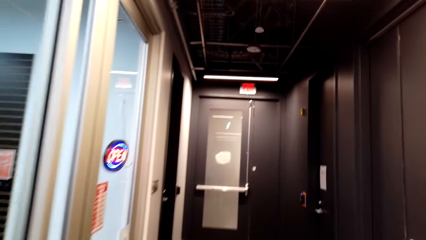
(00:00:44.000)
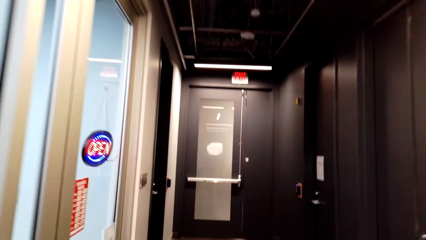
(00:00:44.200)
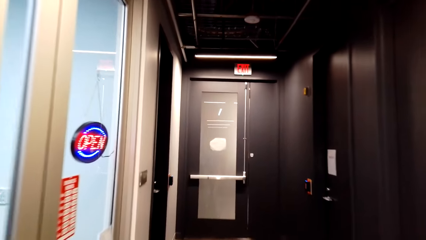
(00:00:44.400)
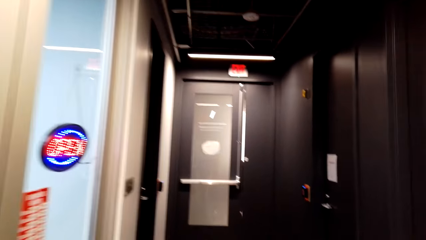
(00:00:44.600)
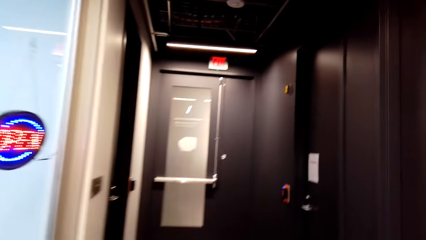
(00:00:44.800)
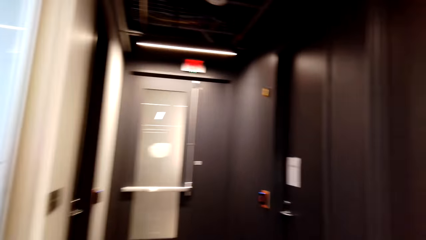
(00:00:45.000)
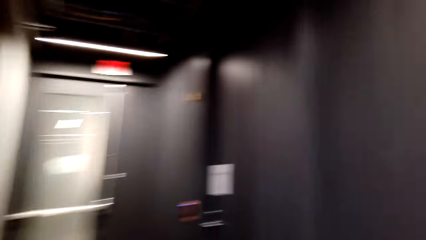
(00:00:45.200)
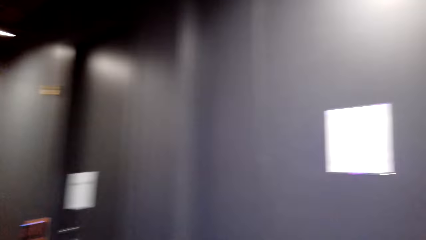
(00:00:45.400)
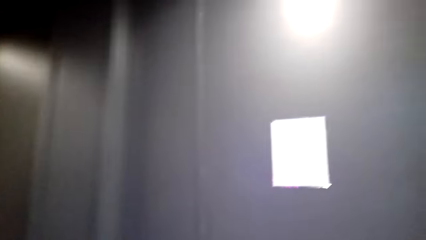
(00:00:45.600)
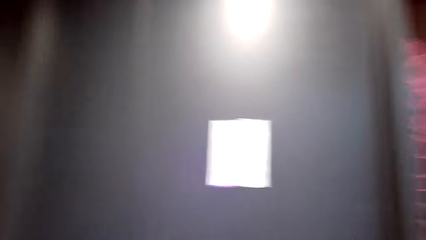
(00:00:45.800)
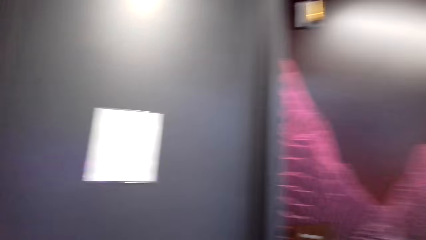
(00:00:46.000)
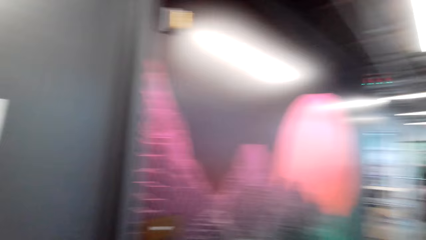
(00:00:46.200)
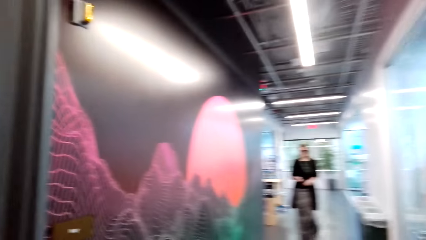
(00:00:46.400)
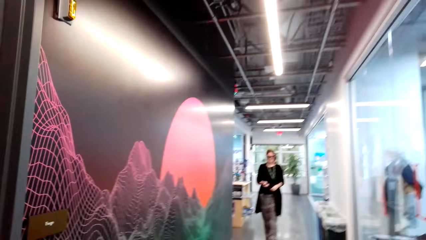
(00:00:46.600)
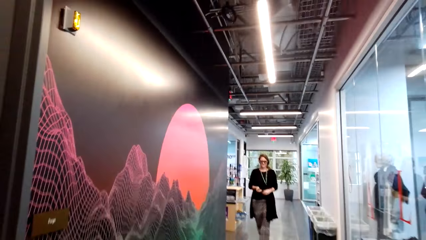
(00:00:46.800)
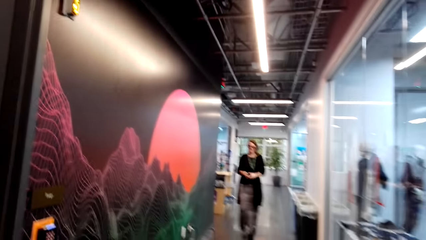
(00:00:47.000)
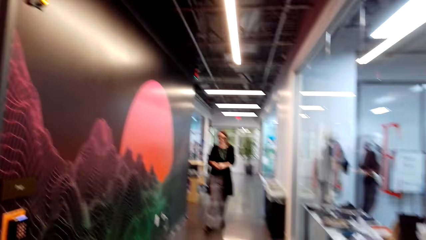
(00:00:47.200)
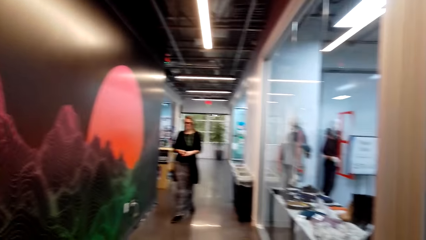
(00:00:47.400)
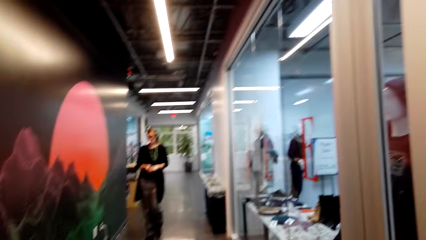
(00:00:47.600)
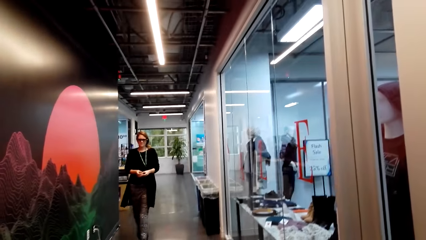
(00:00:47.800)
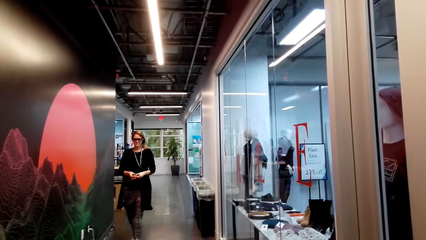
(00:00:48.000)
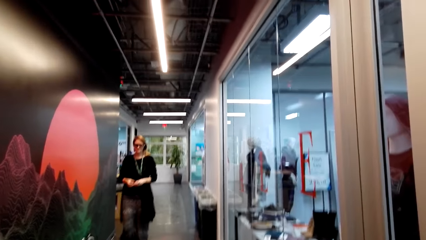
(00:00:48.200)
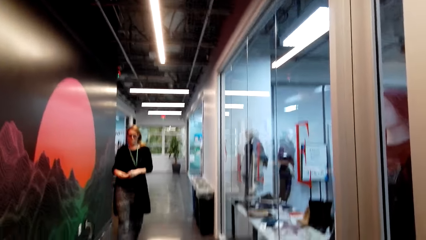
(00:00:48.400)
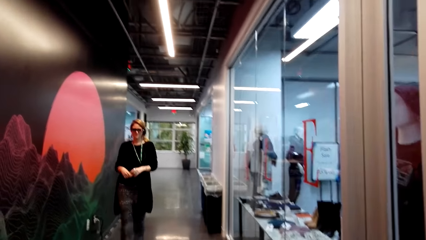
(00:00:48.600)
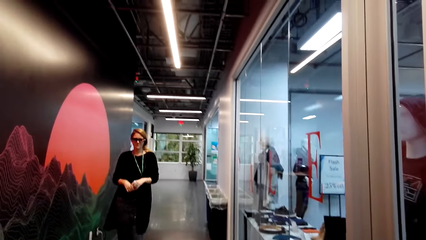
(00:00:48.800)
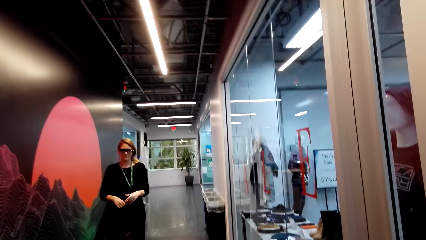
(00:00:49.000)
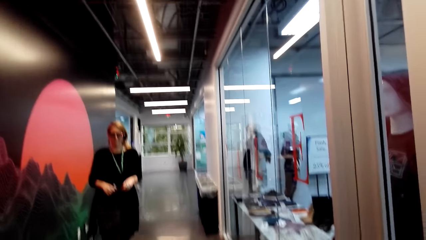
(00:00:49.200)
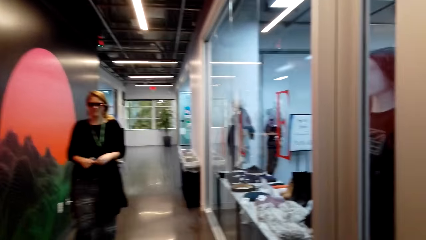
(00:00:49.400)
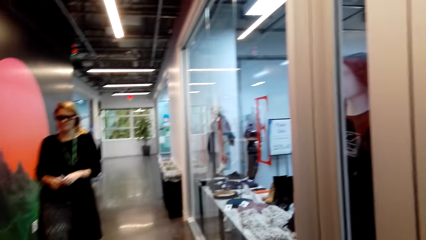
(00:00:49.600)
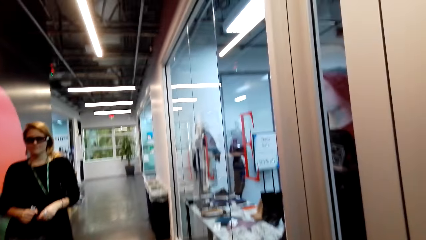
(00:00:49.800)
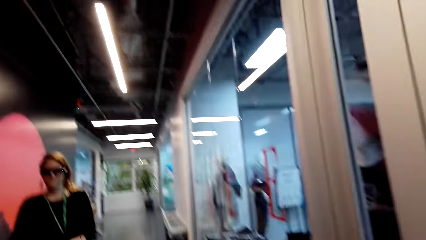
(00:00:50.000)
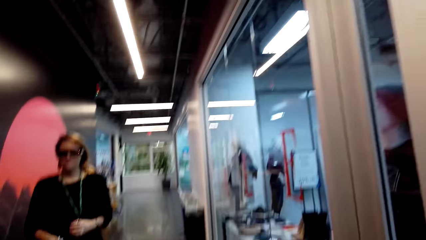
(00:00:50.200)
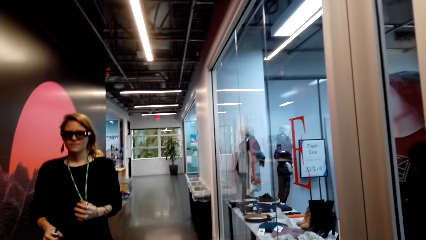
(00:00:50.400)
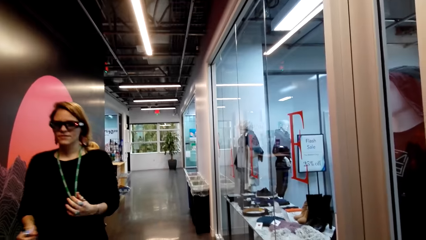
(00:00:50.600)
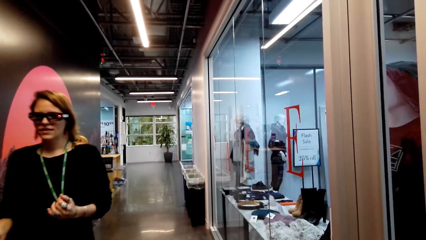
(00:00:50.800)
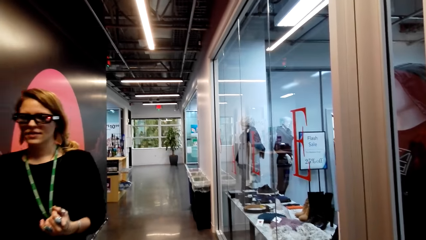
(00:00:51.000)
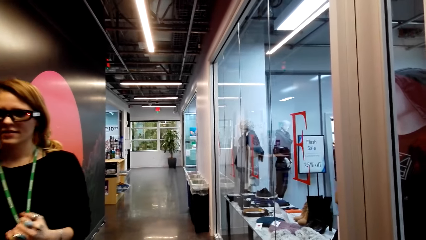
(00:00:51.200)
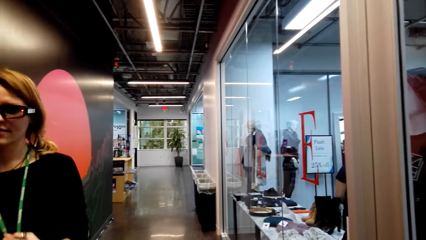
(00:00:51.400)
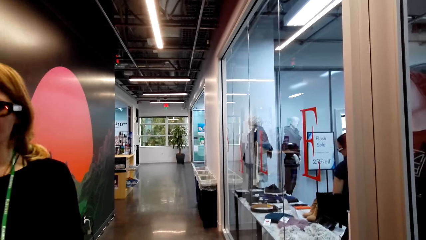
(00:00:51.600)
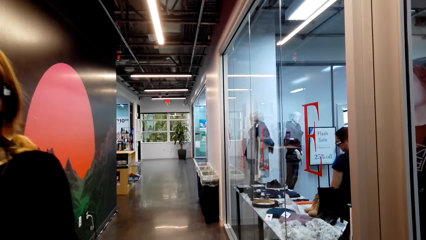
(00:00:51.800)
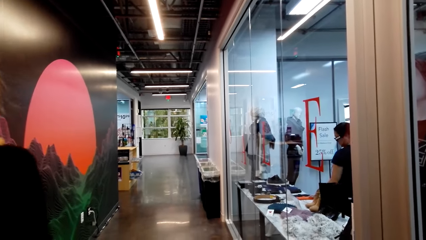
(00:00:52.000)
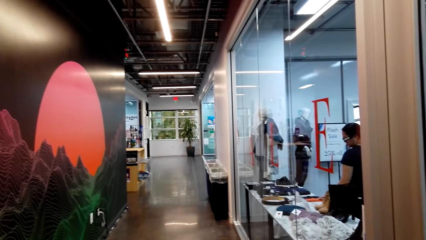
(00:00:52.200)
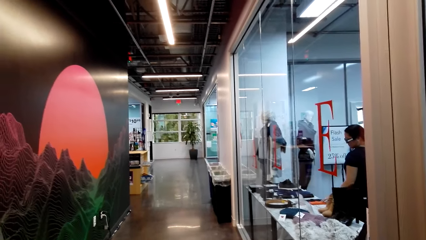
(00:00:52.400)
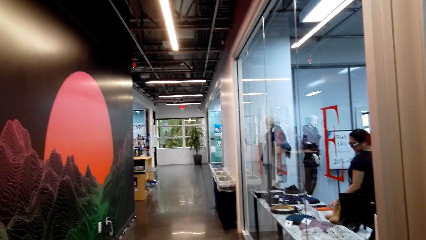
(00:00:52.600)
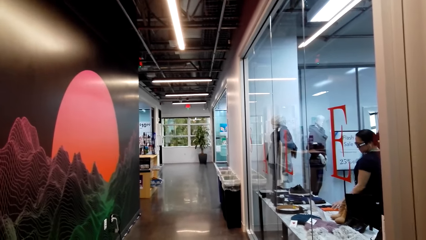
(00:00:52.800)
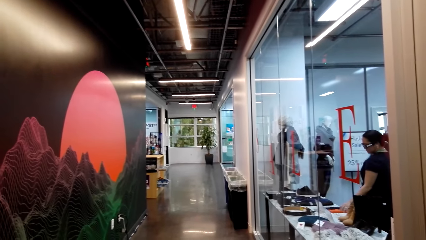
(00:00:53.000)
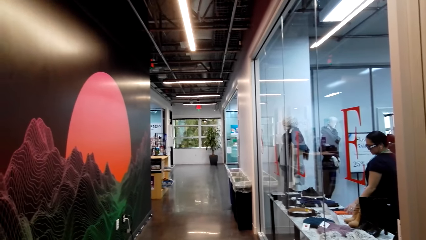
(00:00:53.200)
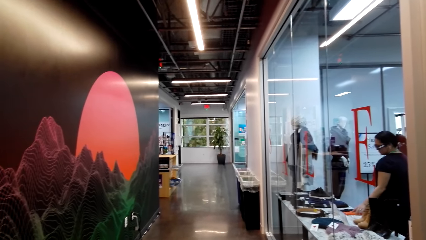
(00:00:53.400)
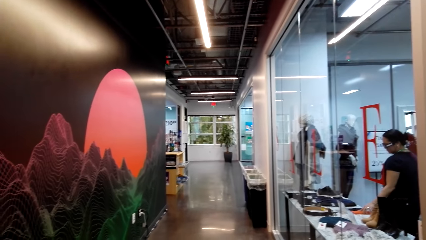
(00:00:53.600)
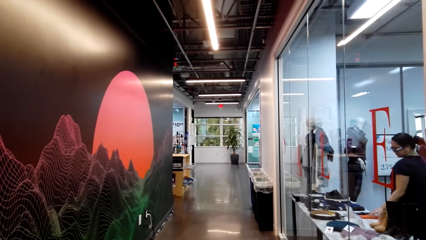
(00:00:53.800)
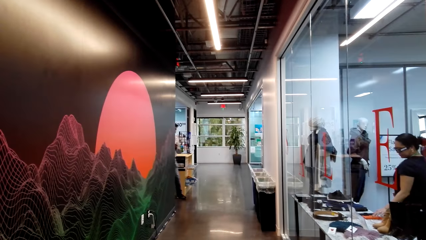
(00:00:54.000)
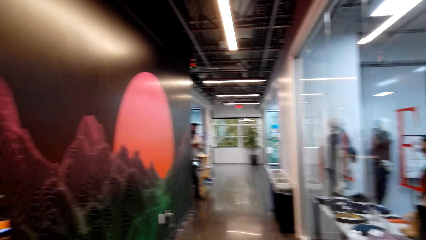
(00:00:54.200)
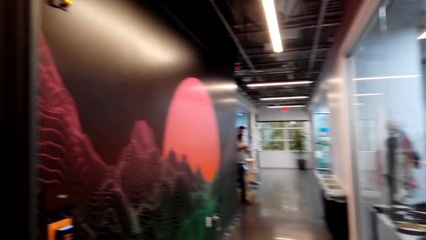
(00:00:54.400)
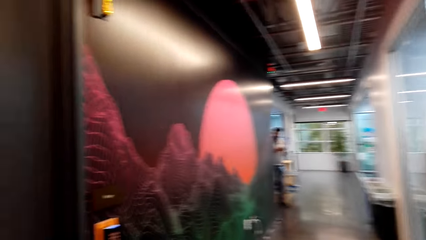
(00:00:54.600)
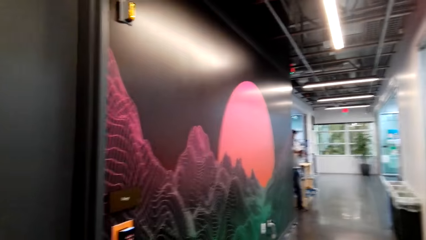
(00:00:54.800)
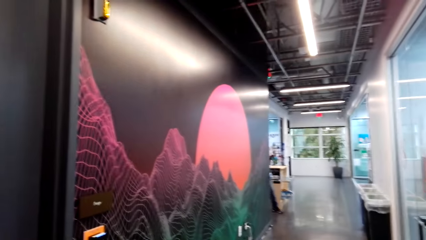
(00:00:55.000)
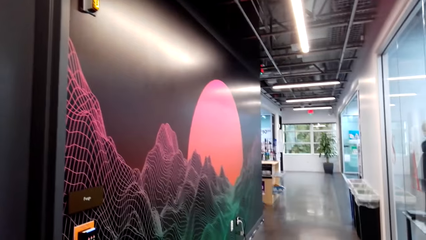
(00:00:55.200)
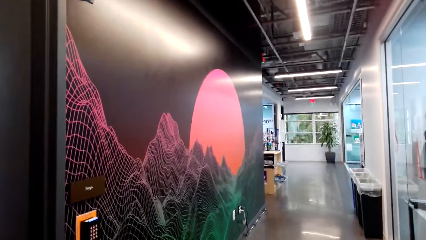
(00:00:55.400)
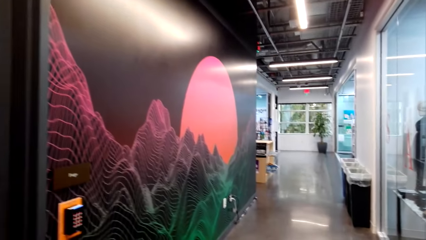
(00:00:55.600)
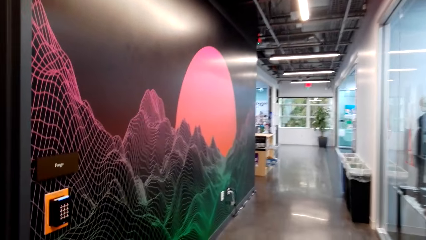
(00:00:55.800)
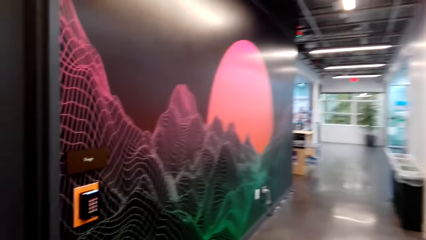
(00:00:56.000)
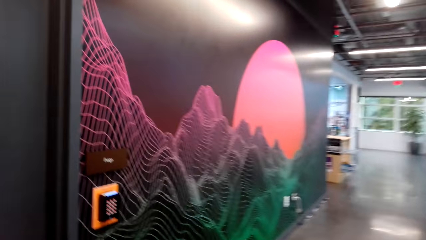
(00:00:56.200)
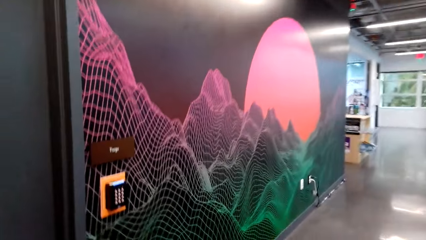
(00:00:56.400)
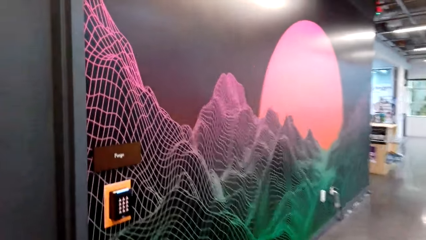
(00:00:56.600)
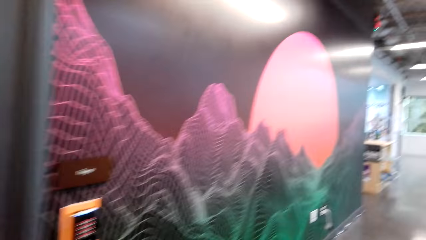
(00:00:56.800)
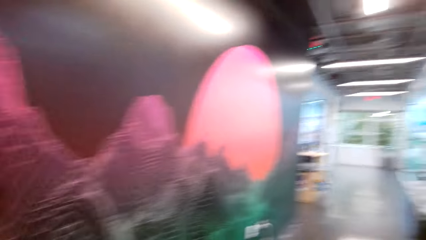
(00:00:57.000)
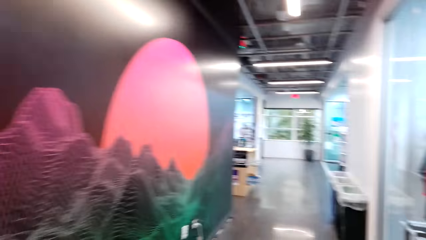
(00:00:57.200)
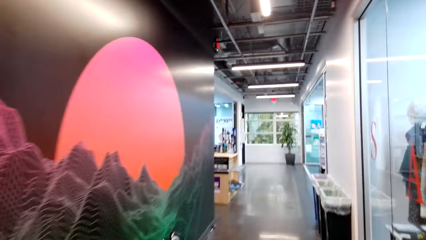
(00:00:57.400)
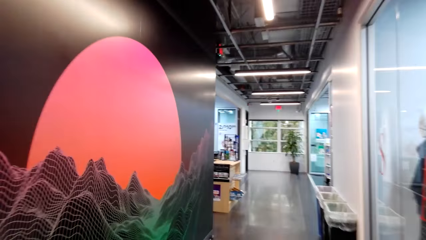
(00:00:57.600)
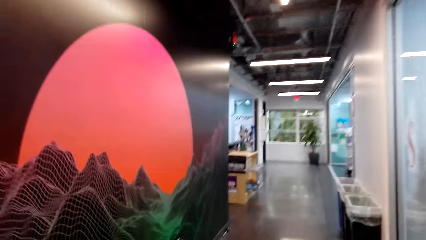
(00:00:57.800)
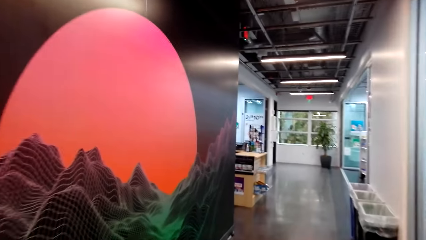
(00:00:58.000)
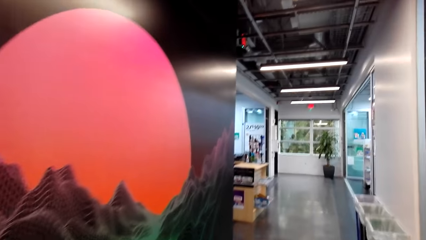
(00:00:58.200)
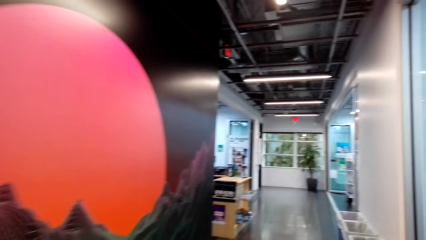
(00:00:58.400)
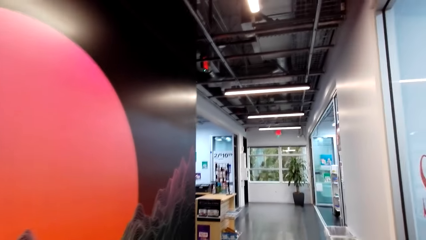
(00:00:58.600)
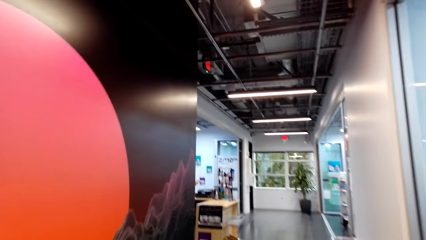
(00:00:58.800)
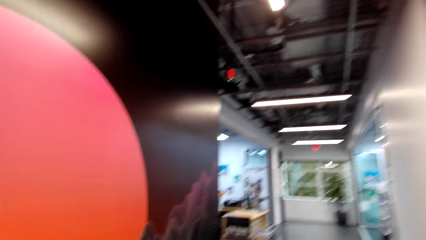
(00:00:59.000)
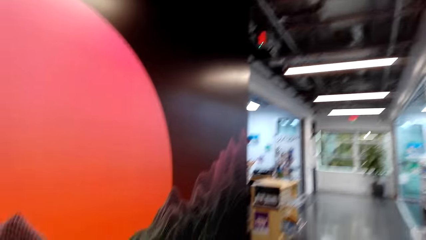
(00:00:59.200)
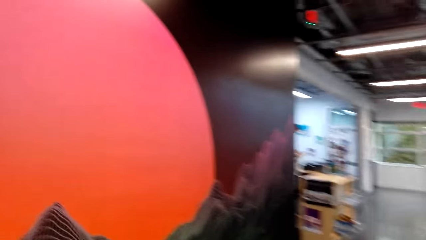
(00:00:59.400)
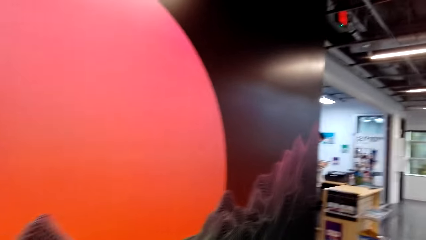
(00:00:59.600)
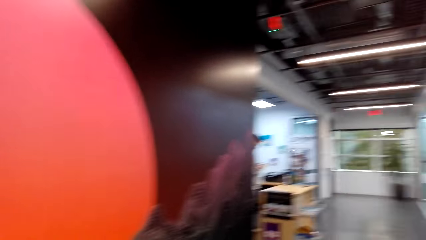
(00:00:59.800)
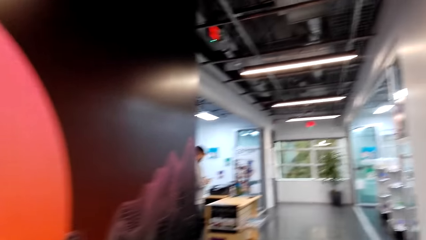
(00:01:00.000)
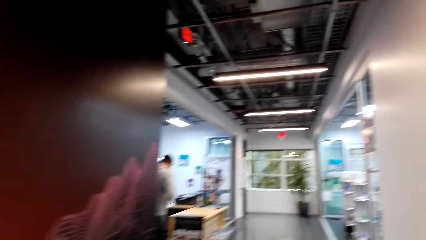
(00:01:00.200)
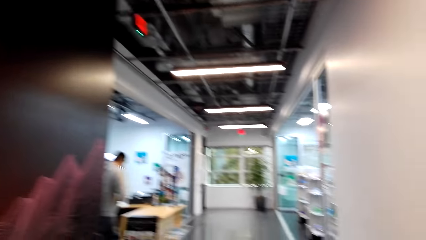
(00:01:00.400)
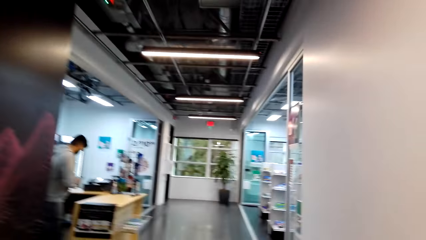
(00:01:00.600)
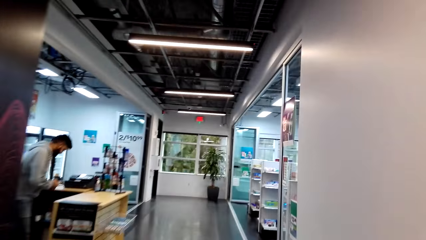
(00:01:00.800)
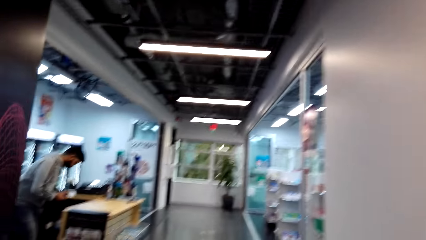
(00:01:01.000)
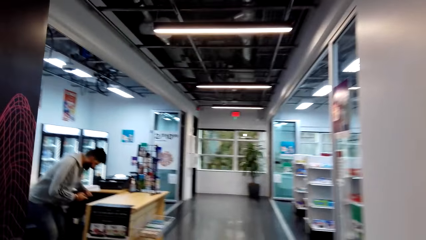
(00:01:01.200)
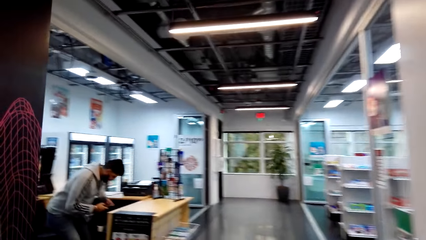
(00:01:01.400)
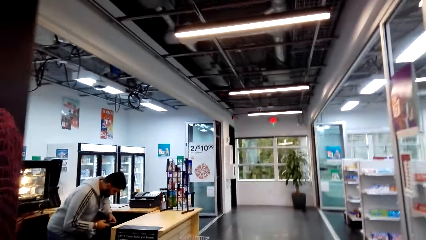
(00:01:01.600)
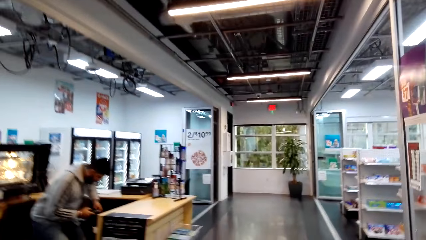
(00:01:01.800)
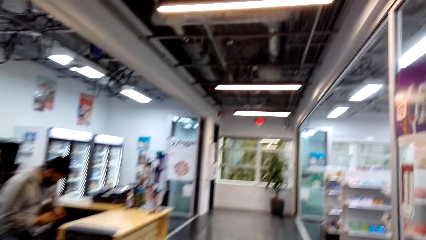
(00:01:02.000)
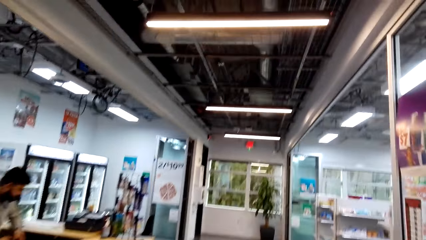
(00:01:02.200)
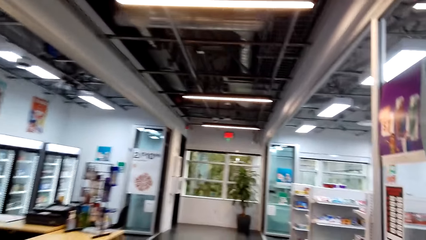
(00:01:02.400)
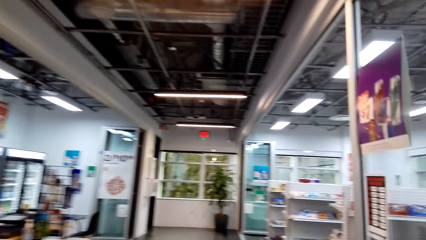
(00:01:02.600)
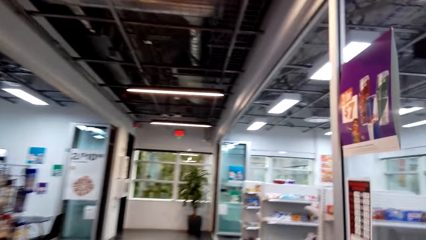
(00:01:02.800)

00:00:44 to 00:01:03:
The camera wearer looks around a supermarket. A lady walks around the supermarket. The camera wearer looks around the supermarket. A person stands in the stores. A man sits in the store. The camera wearer walks around the supermarket. The man sits in the store.
